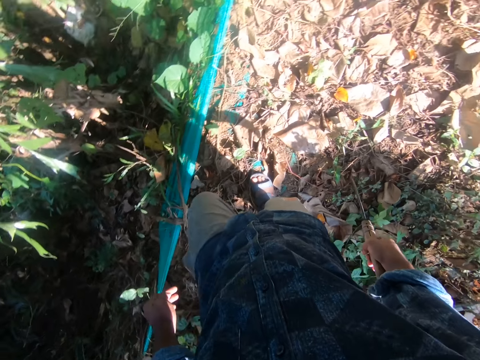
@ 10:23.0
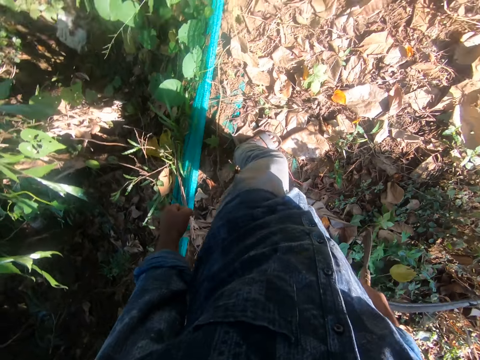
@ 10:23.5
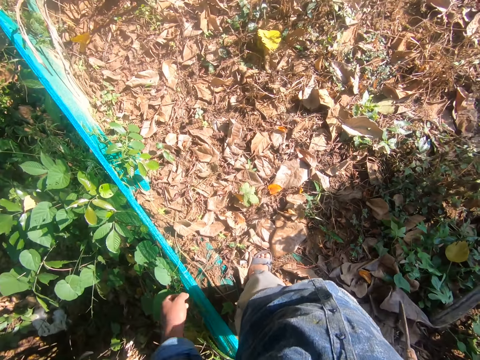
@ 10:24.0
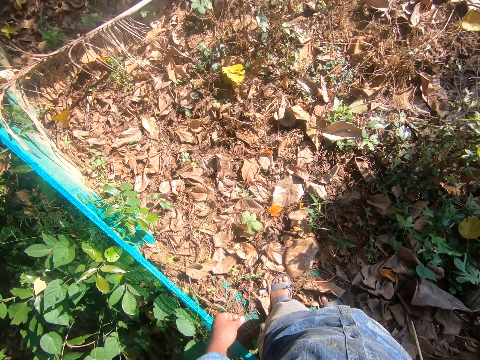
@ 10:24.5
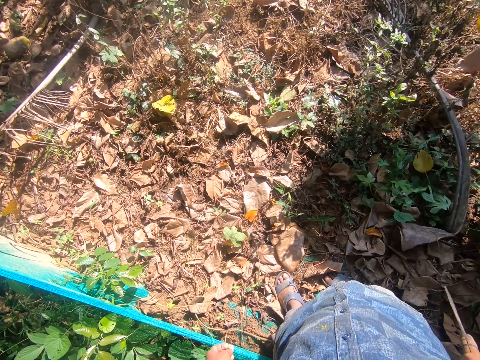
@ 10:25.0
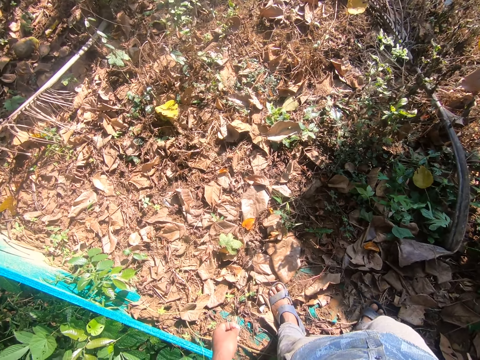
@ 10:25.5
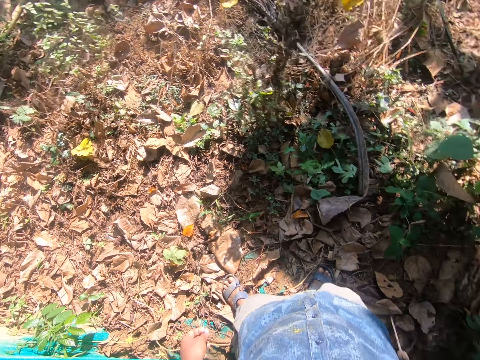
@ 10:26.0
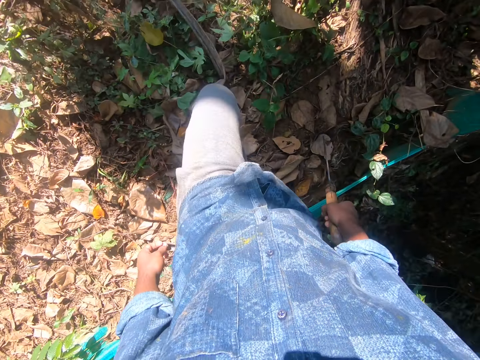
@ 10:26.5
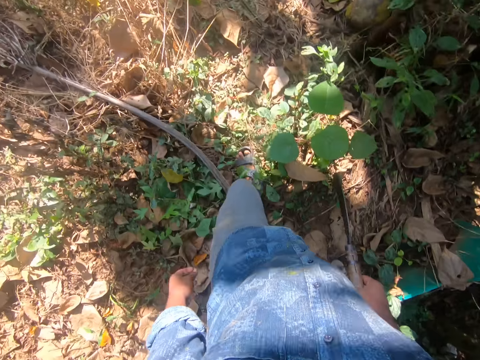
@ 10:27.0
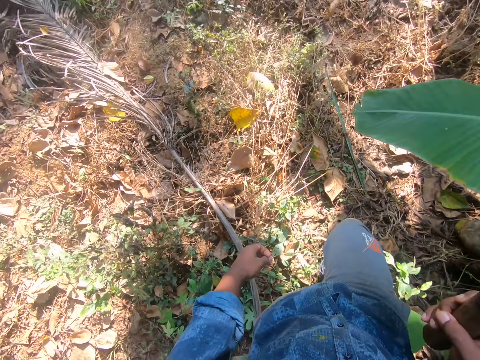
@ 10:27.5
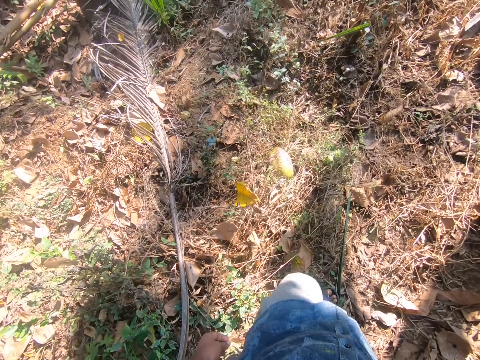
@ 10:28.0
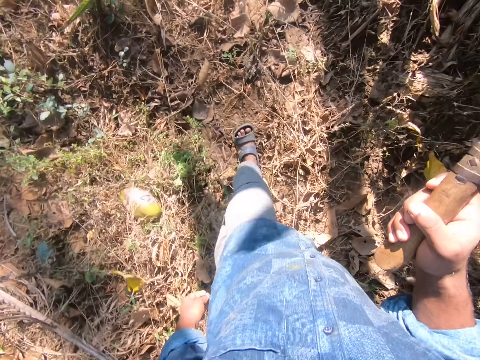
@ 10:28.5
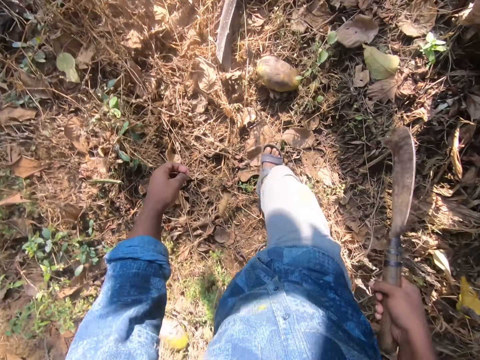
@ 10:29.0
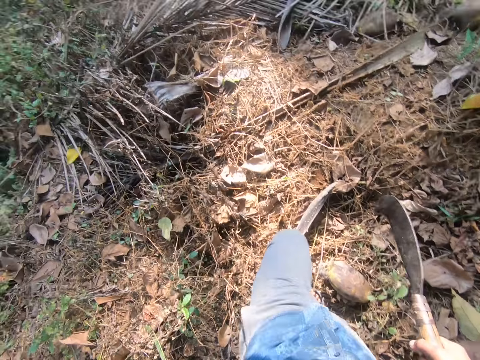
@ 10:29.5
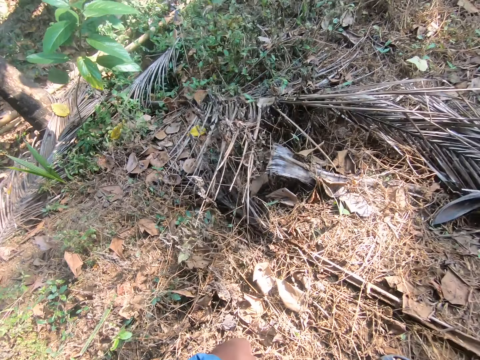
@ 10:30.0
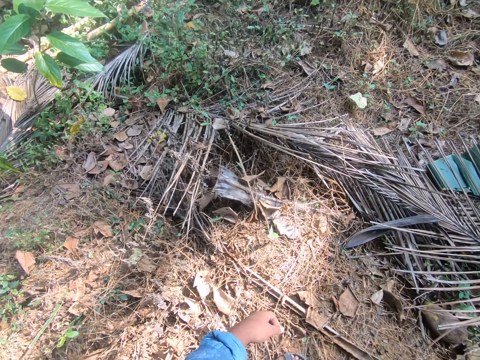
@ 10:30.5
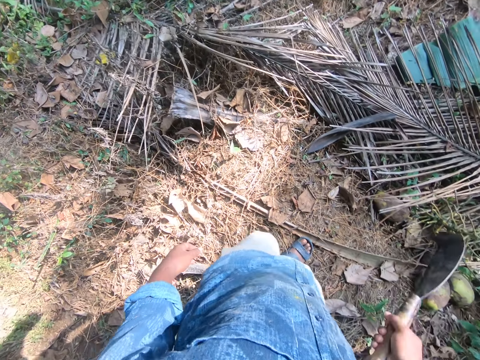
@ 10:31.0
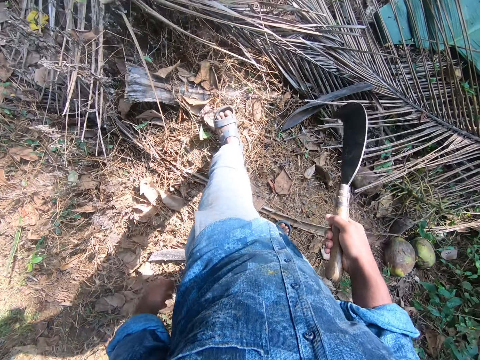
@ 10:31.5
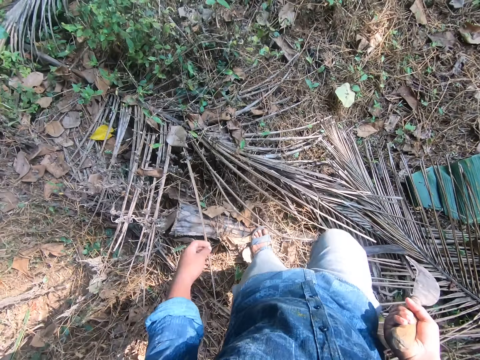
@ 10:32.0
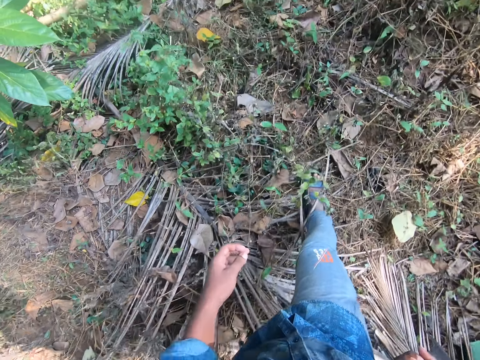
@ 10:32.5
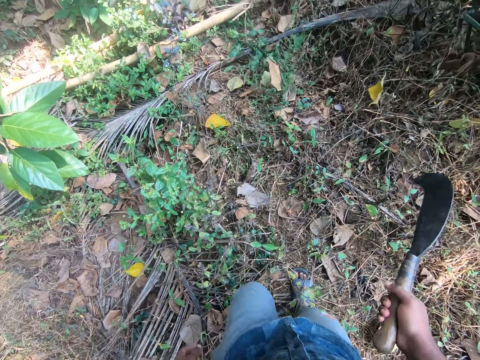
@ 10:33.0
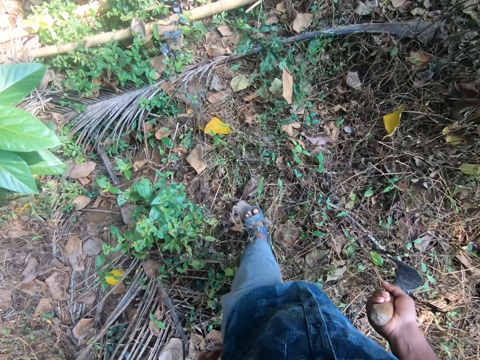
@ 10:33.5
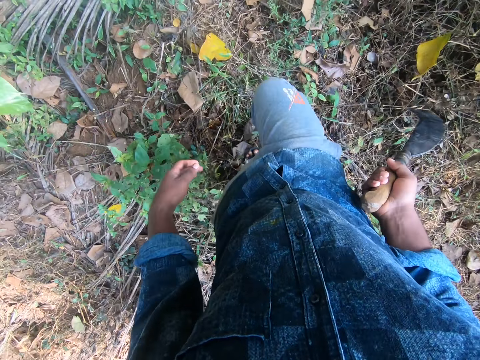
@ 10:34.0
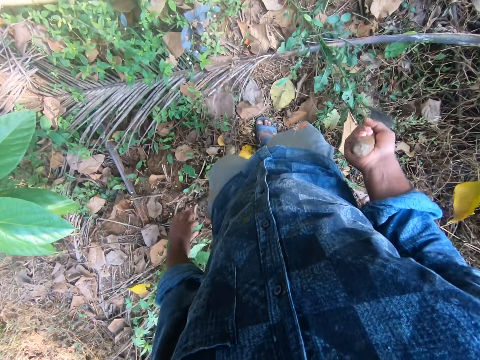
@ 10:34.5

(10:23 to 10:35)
The camera wearer turns around. He walks on the ground with the billhook in his right hand. He shifts a plantain leaf with the billhook in his right hand.

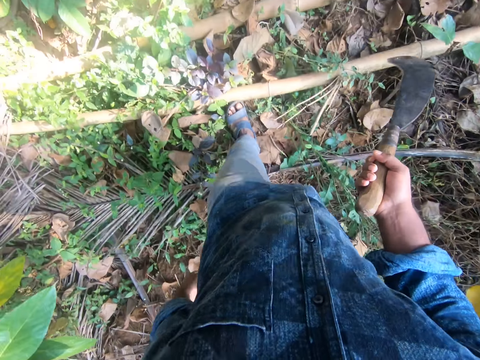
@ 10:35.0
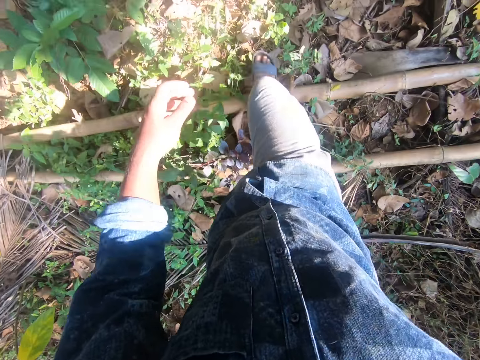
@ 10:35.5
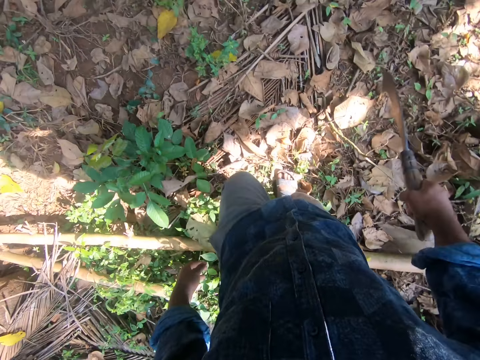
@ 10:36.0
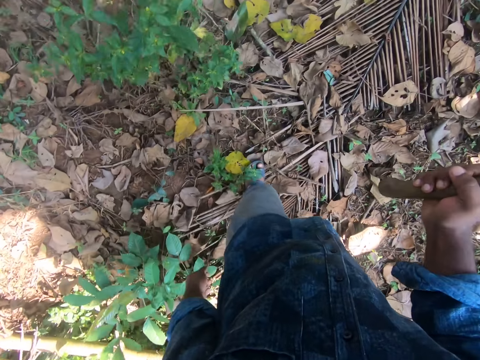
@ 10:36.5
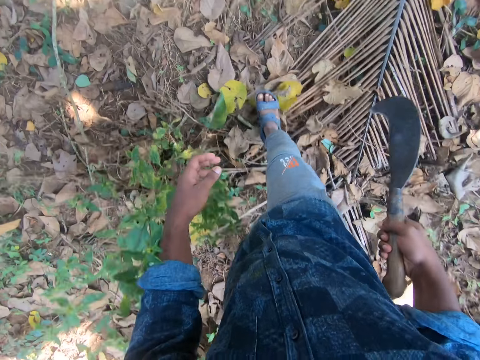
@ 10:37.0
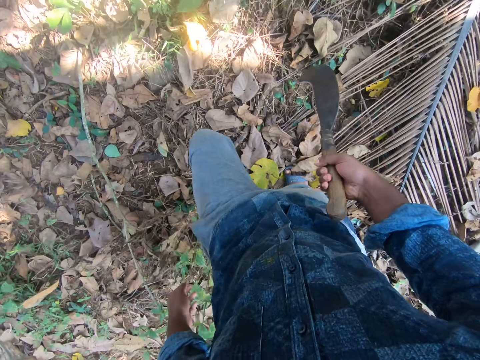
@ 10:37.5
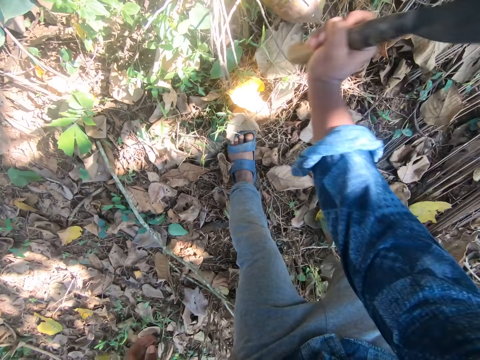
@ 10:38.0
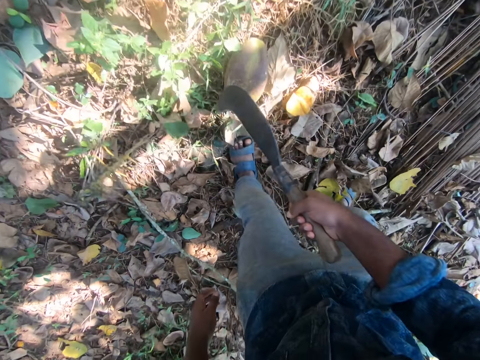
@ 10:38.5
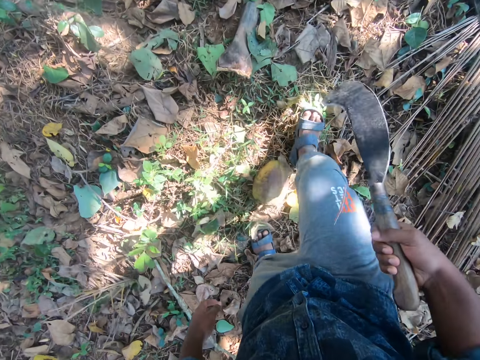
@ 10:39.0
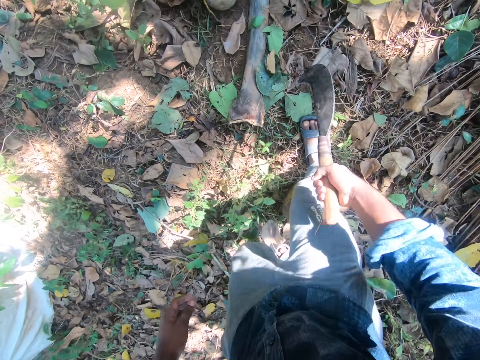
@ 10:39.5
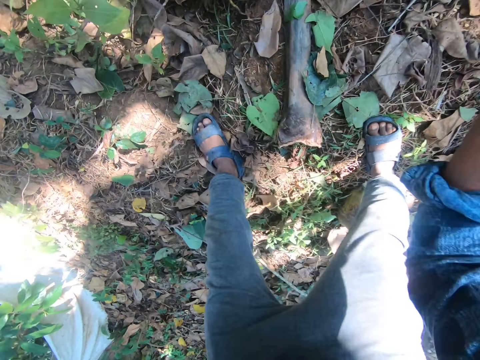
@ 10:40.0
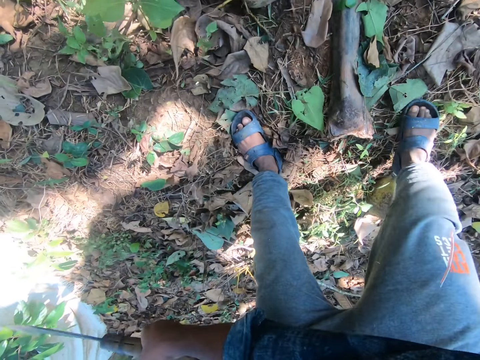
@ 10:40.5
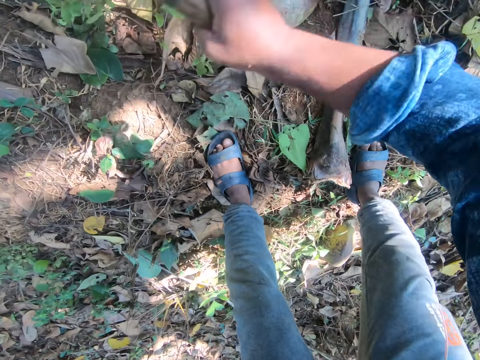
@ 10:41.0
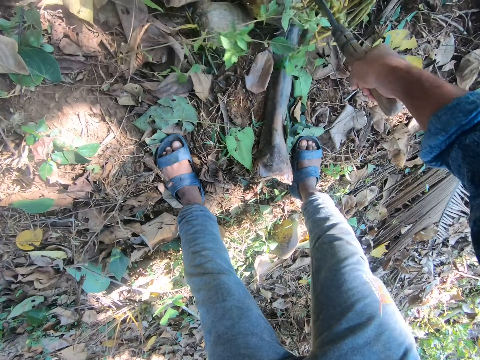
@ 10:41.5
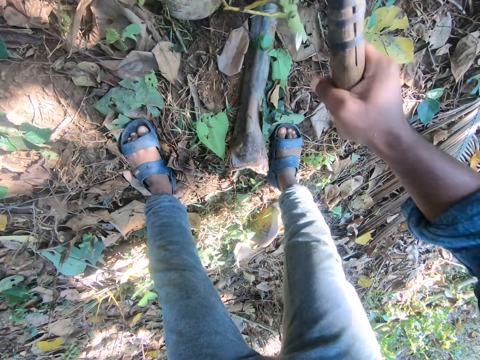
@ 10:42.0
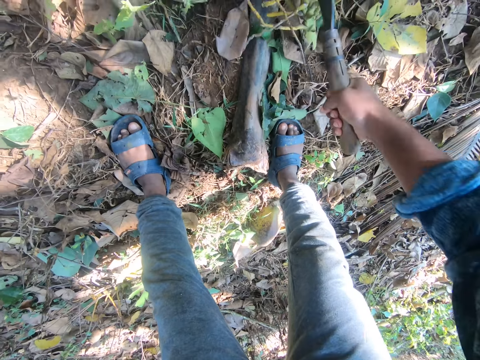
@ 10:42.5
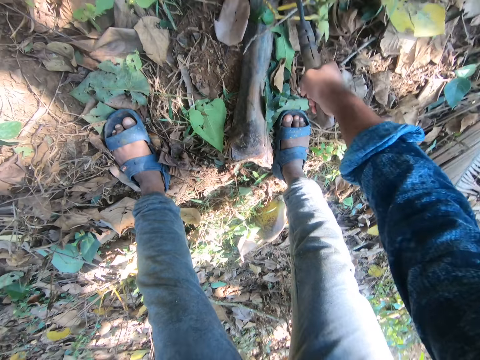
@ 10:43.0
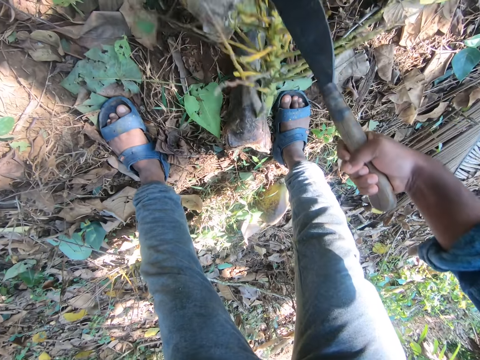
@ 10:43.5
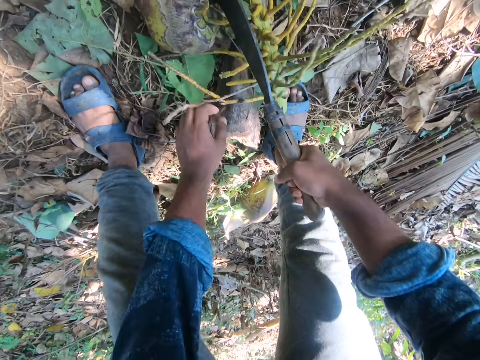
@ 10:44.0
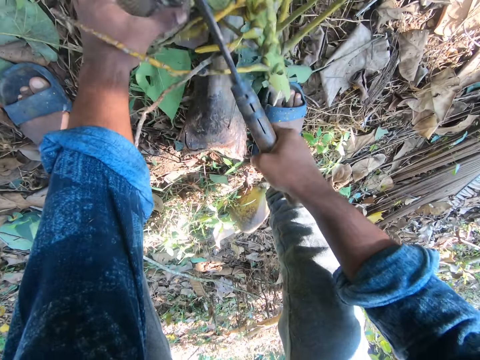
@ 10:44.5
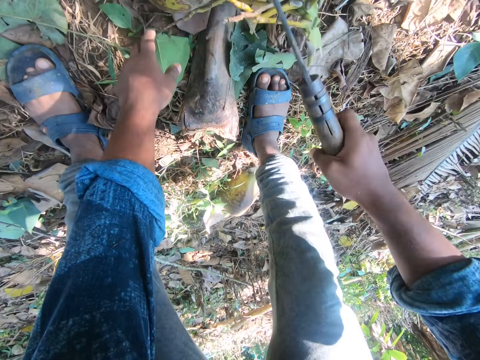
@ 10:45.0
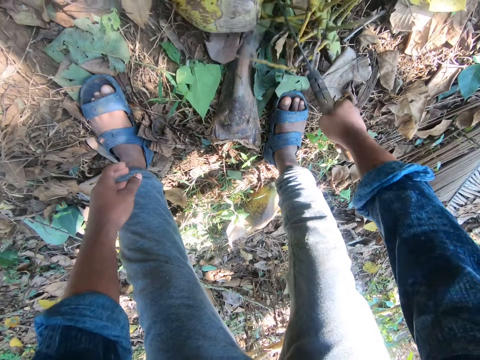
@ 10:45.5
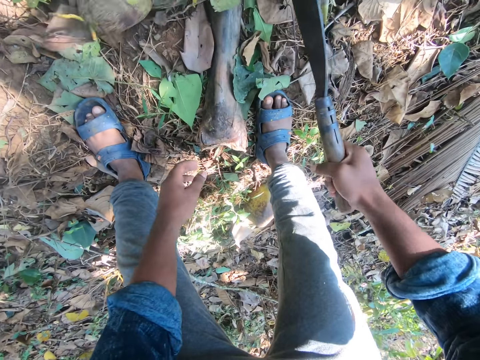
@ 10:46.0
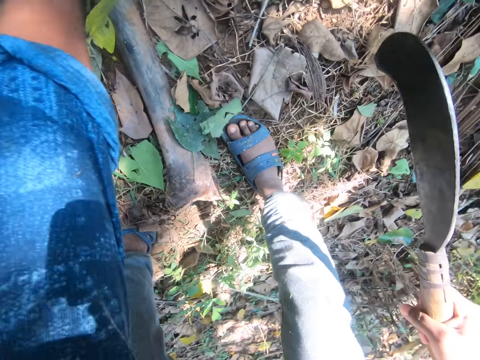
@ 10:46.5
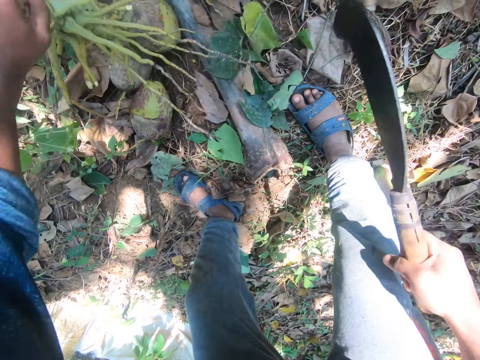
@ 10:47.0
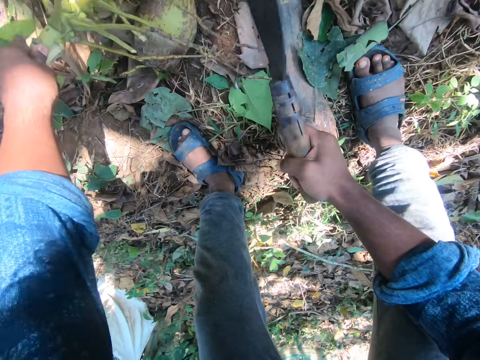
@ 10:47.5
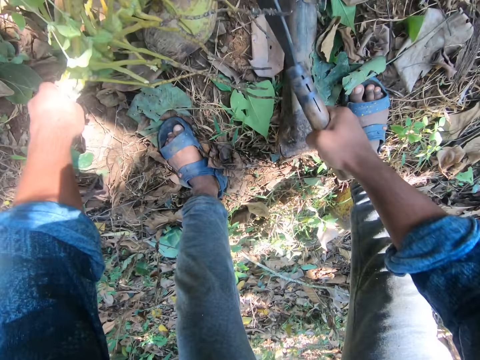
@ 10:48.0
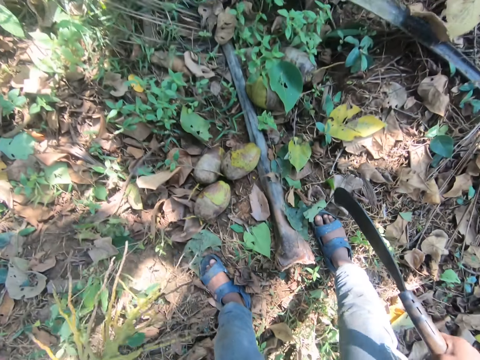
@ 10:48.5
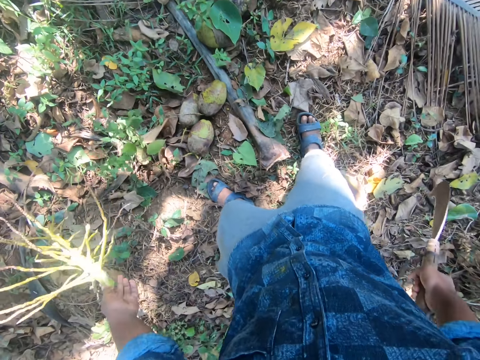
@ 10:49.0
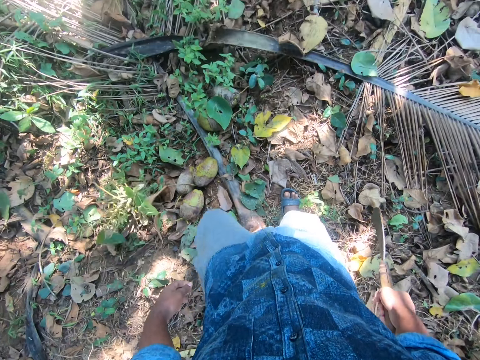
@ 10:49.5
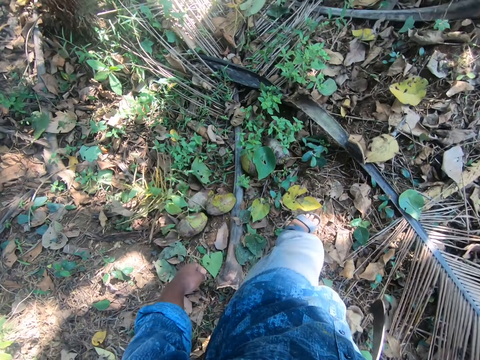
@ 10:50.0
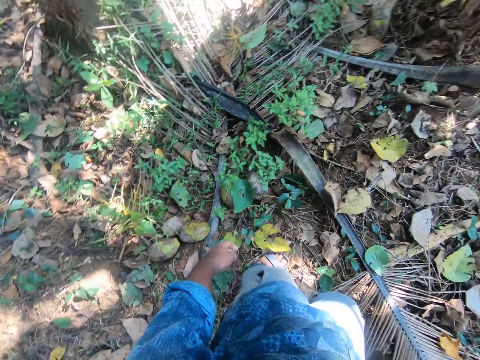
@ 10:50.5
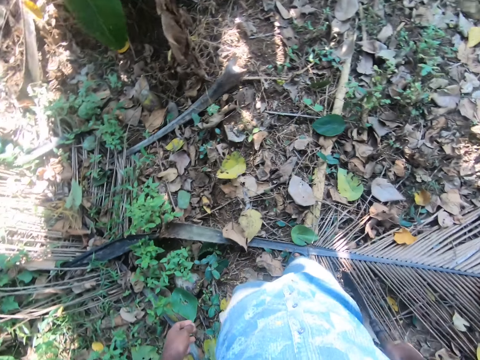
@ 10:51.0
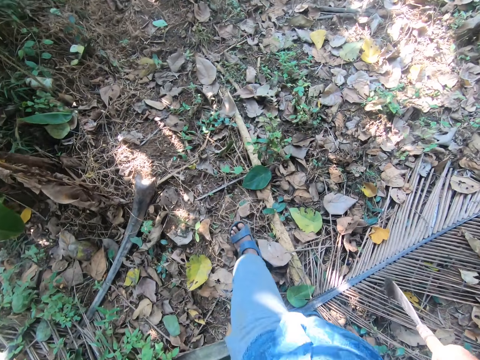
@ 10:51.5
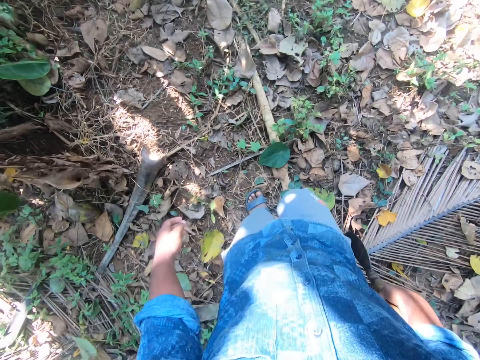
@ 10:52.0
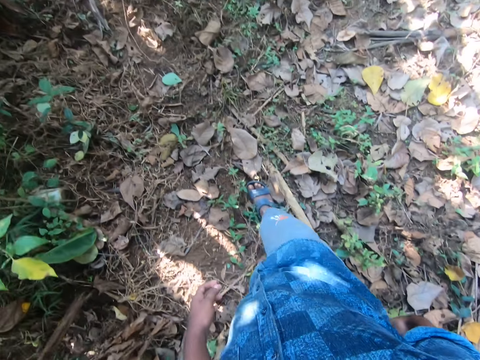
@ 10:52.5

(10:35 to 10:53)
The camera wearer hits the stem of a coconut with the billhook in his right hand. He cuts the coconut using a knife. He moves. He hits the stem of the coconuts on the ground with the billhook in his right hand. He cuts the coconut using the knife. He pulls the coconuts with the billhook in his right hand. He holds the coconut with his left hand. He cuts the stem of the coconuts with the billhook in his right hand. He hits the stem of the coconuts with the billhook in his right hand. He holds the stem of the coconuts with his left hand. He cuts the stem of the coconuts with the billhook in his right hand. He picks the stem of the coconuts from the ground with his left hand. He drops the stem of the coconuts on the ground with his left hand. He walks on the ground with the billhook in his right hand.
